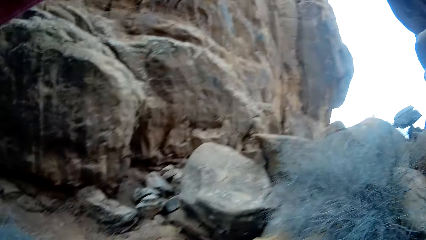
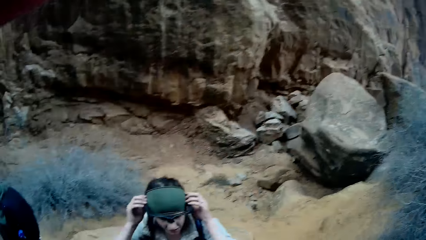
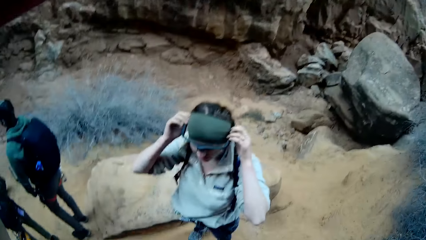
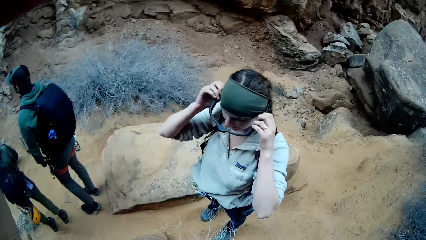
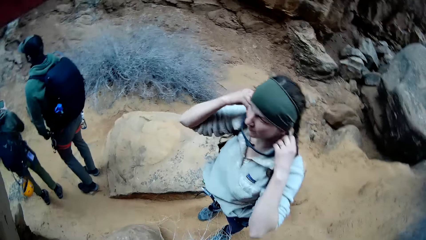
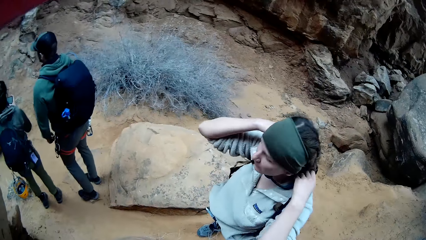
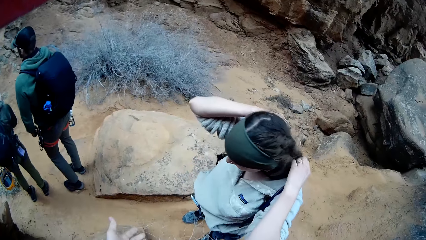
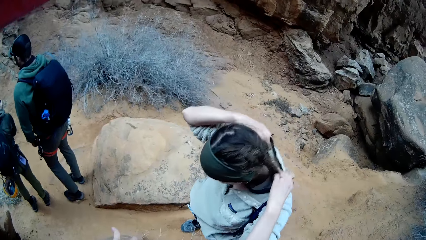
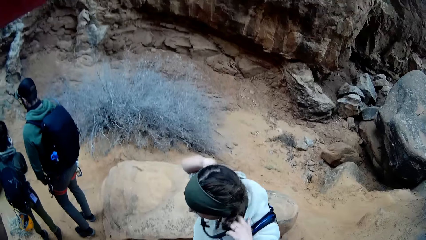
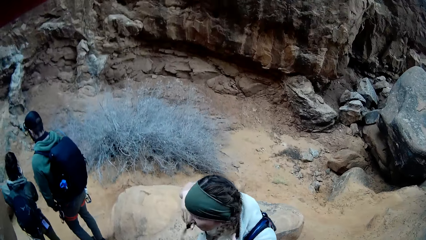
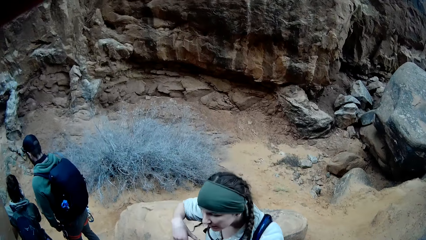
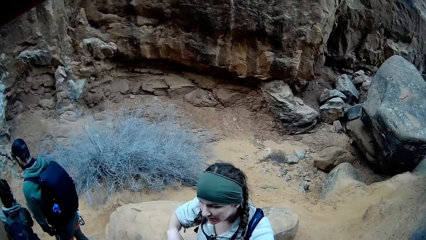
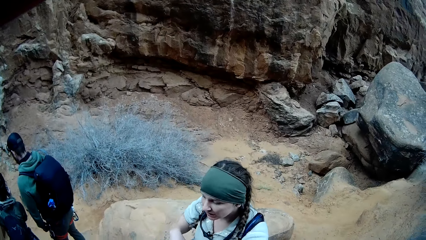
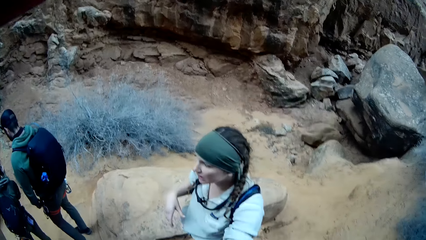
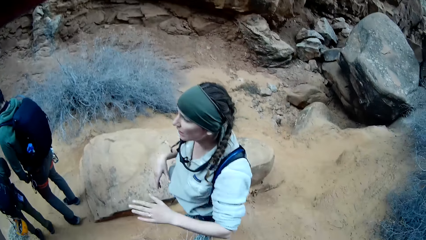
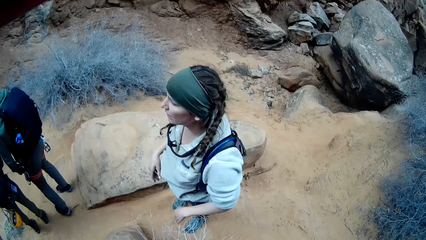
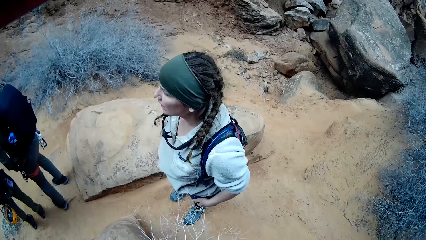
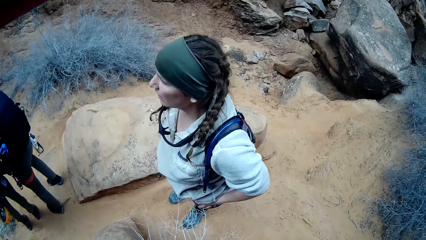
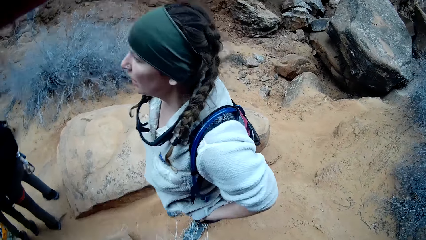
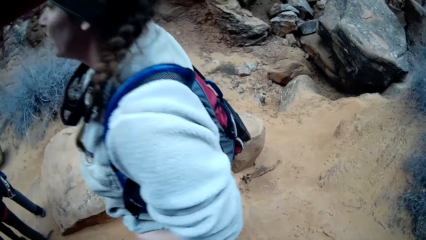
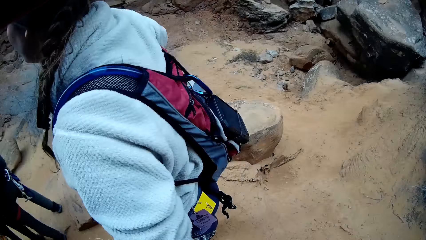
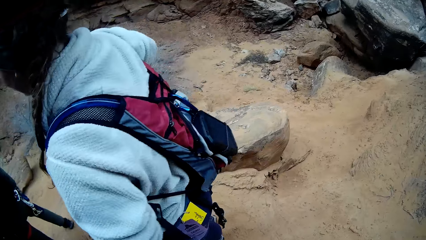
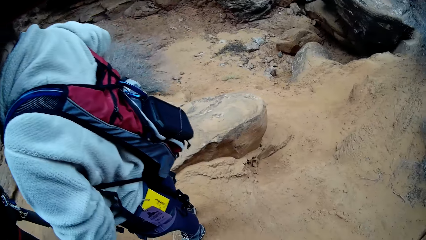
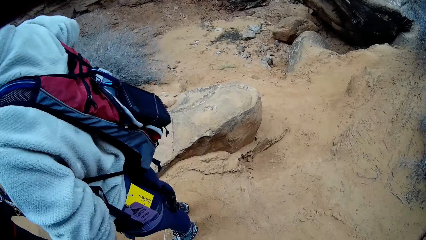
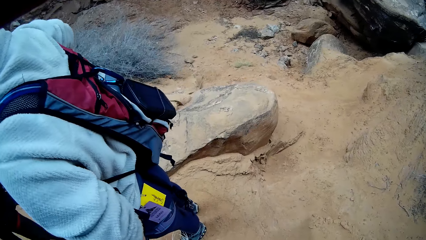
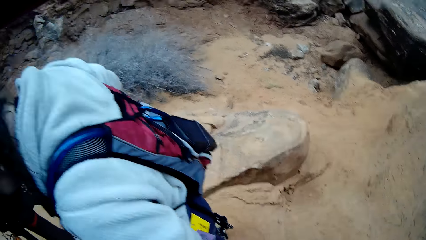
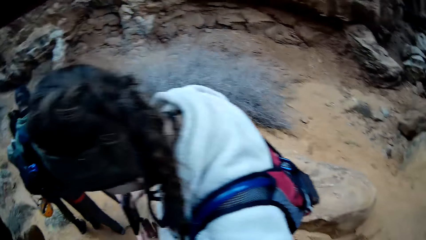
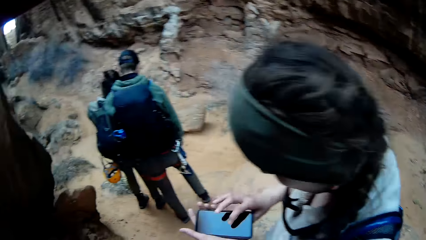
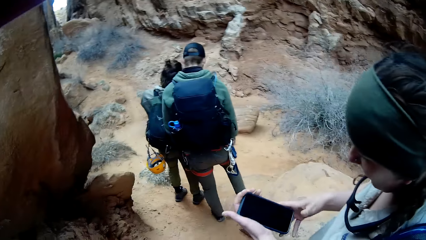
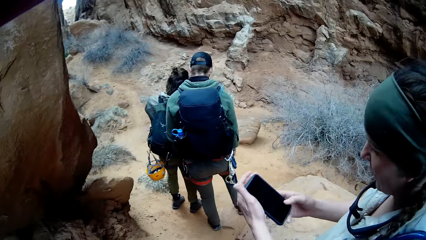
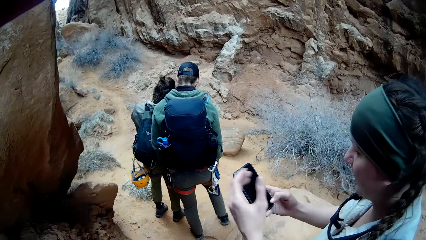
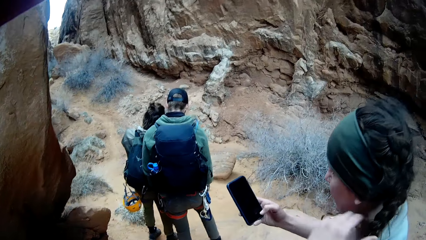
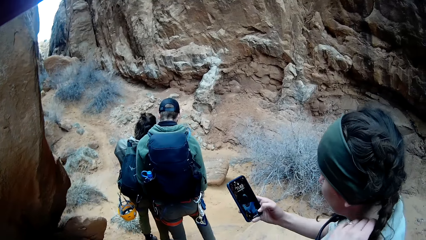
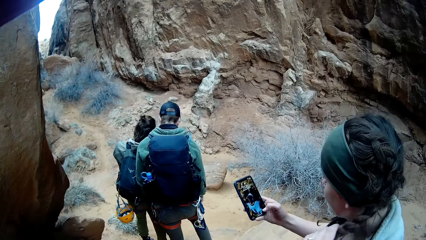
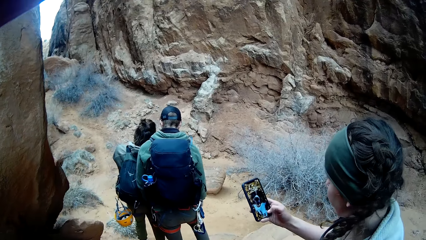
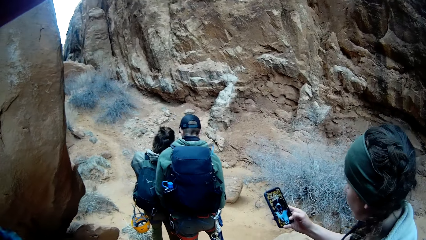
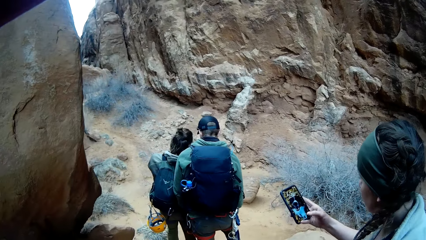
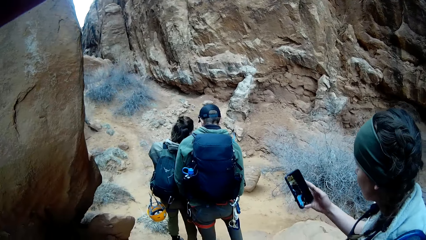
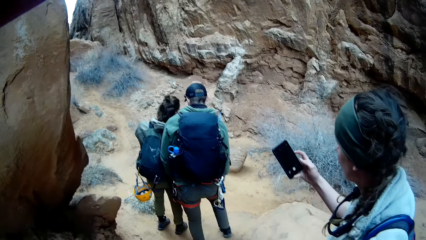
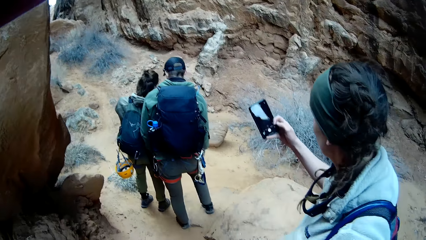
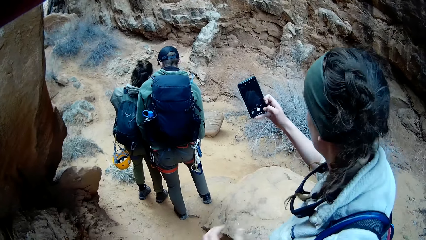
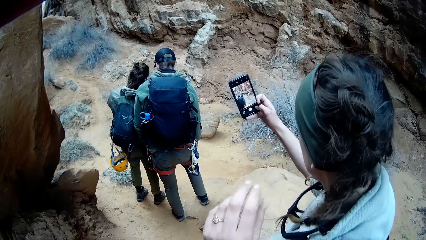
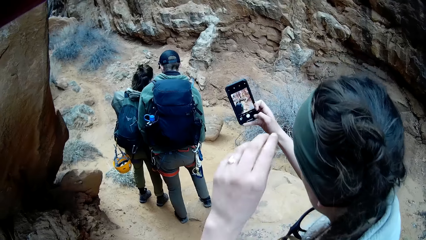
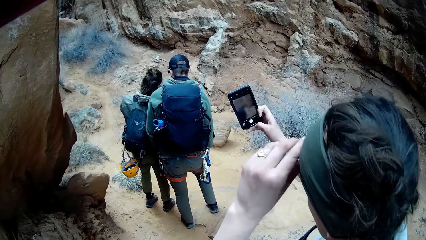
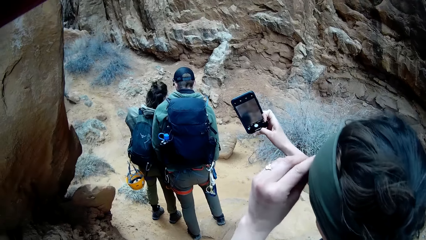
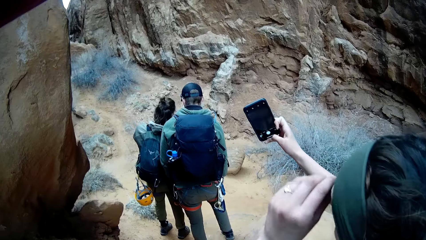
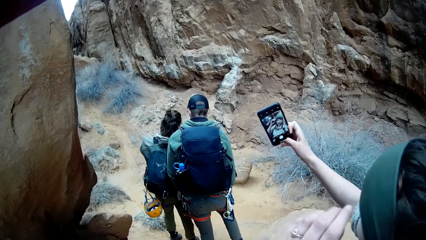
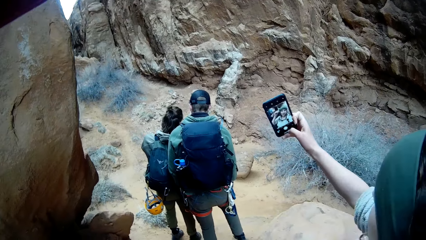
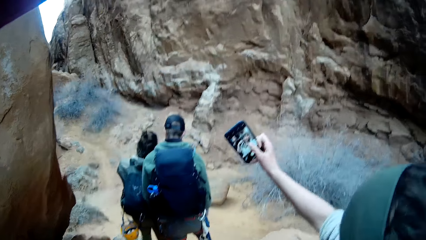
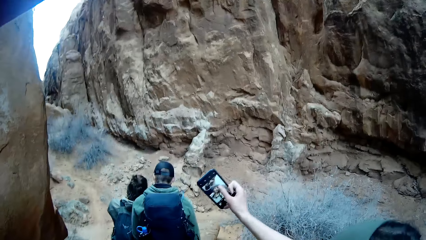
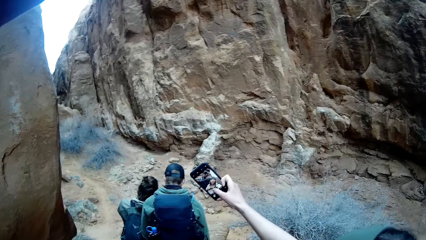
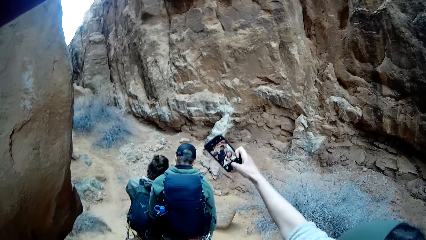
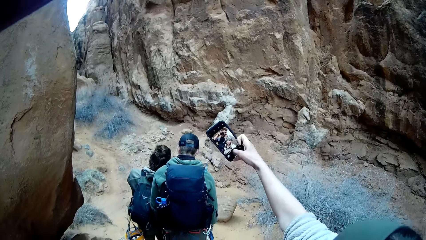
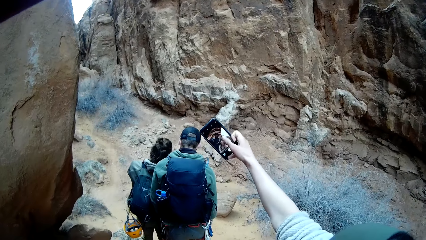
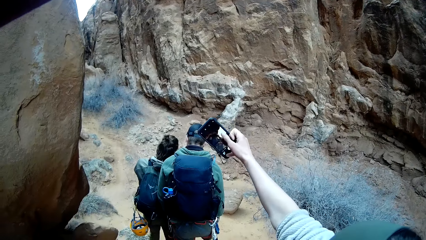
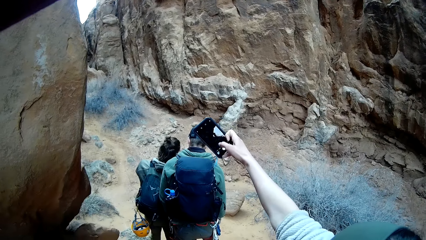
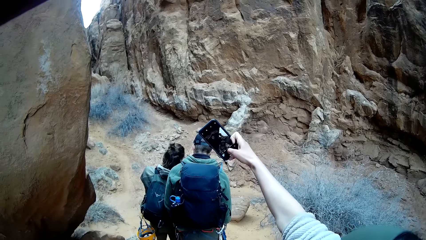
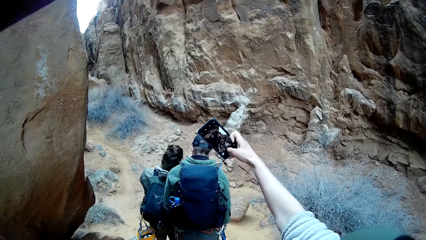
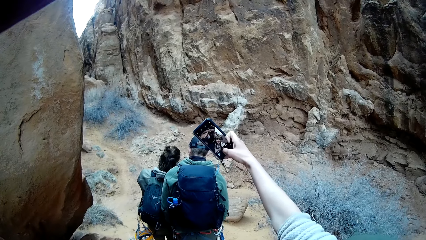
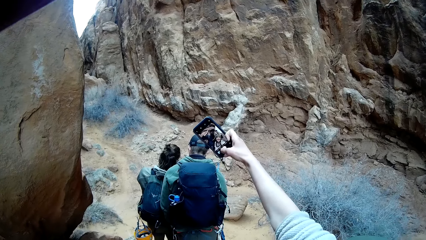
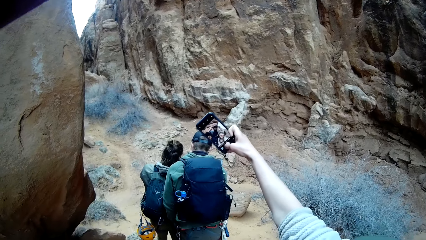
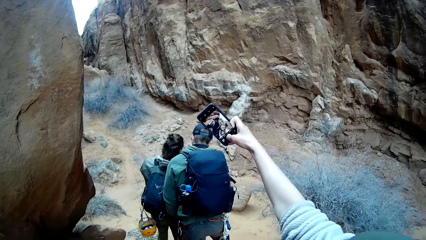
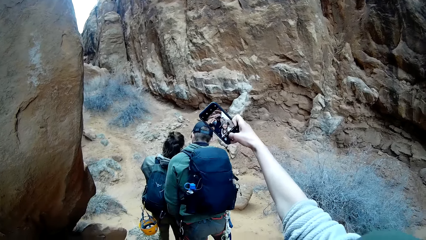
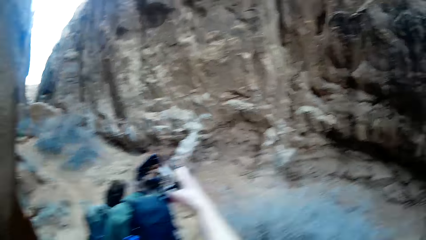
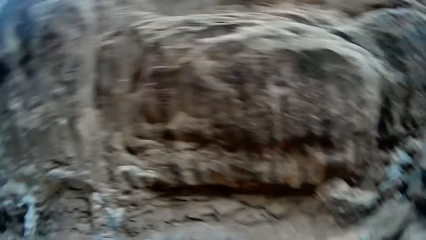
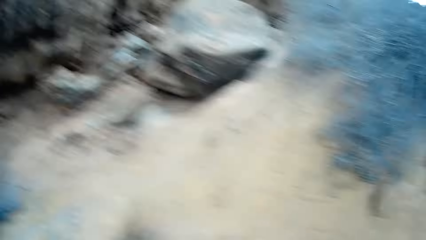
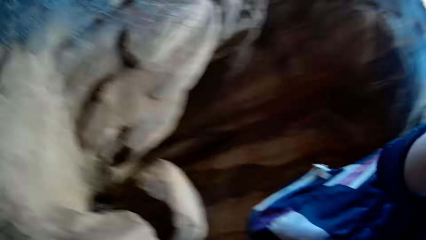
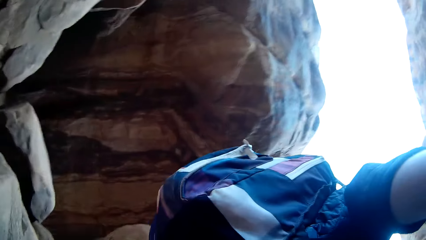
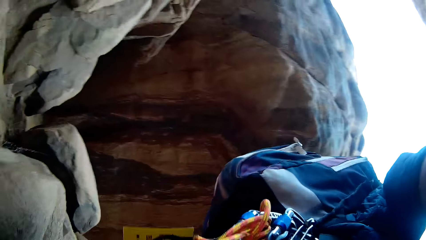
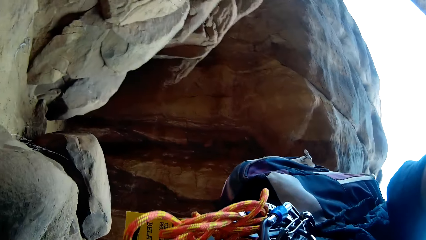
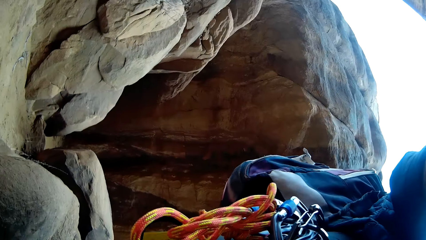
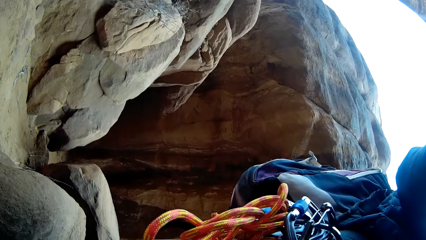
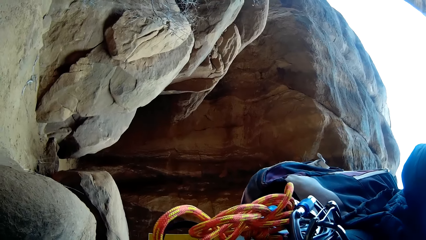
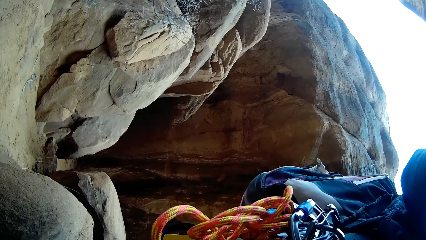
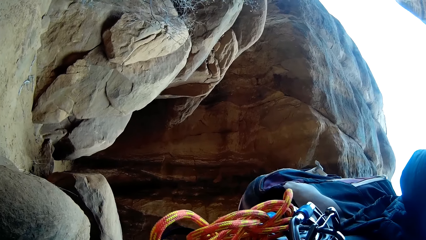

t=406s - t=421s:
The camera wearer looks around. The hiker looks and takes on the glasses. The hiker hangs her glasses on her bosom with both hands, holds a phone with both hands, operates the phone, holds the phone with her right hand, touches her head with her left hand, and takes a selfie with the camera wearer with the phone in her right hand. The camera wearer looks around. He adjusts the camera on his head with both hands.
